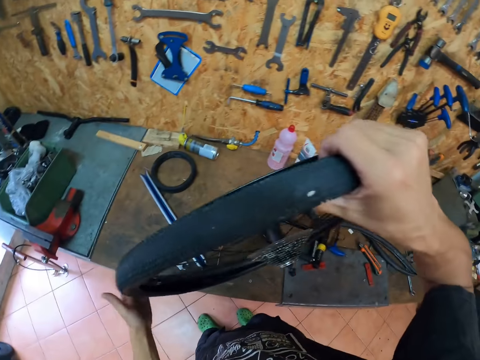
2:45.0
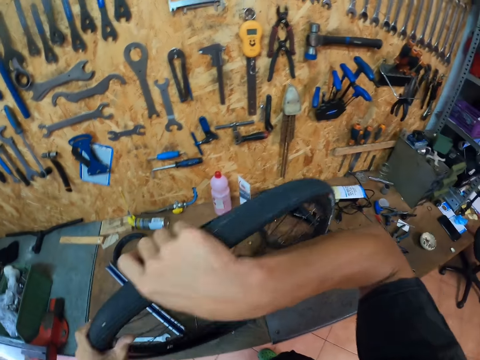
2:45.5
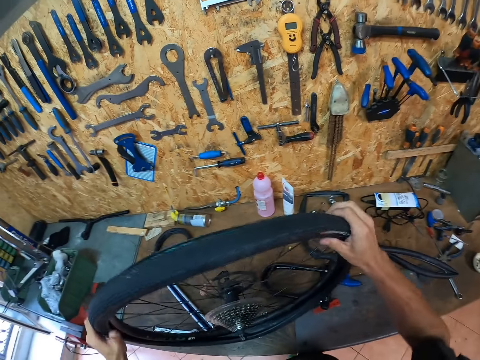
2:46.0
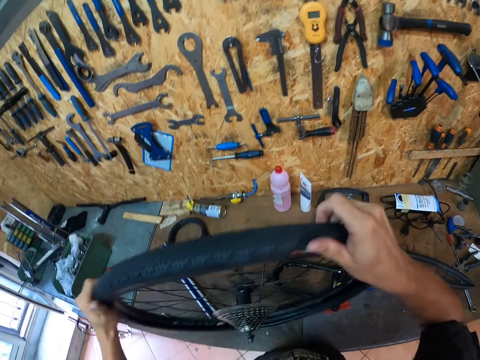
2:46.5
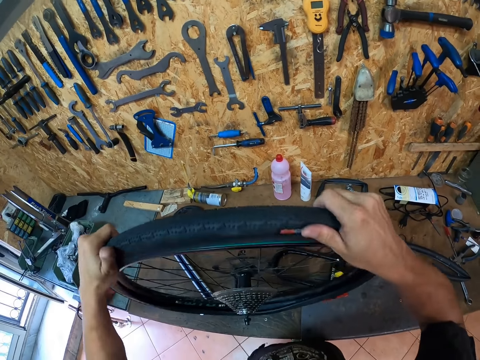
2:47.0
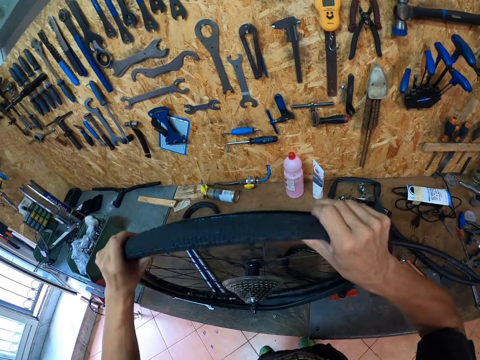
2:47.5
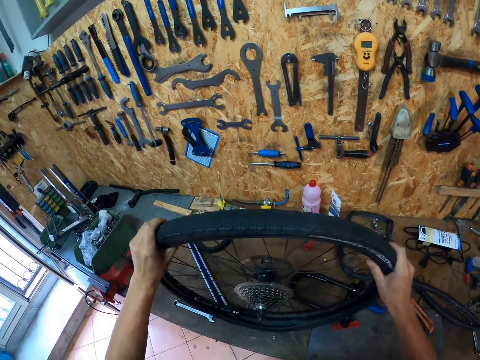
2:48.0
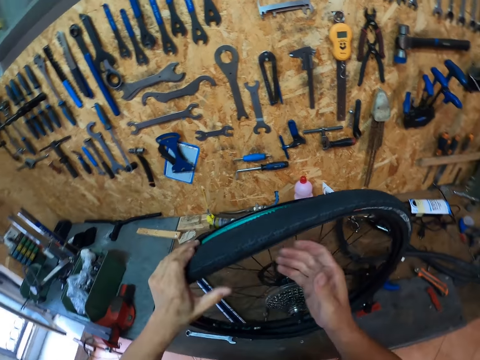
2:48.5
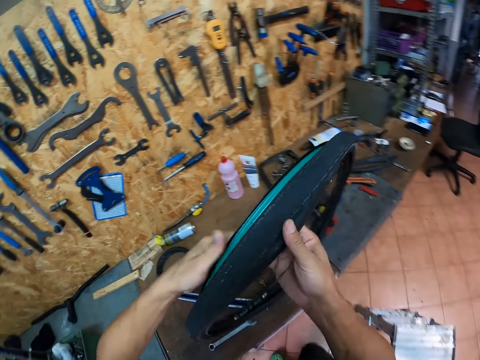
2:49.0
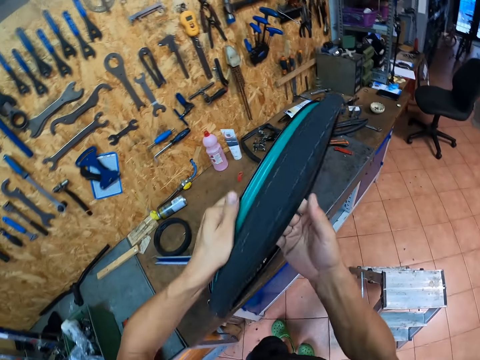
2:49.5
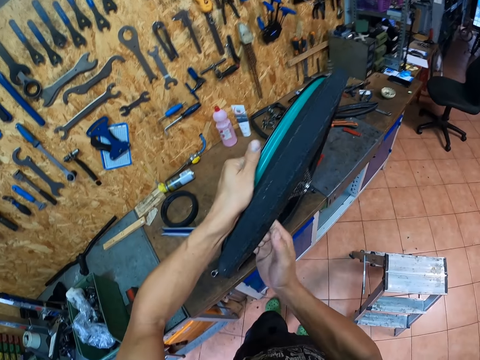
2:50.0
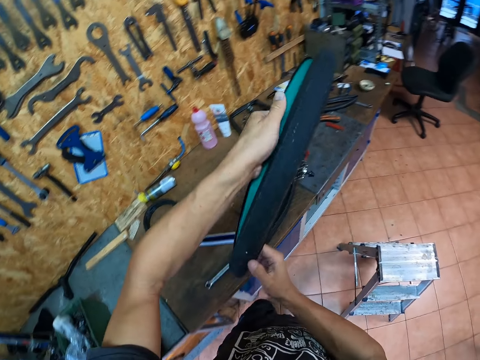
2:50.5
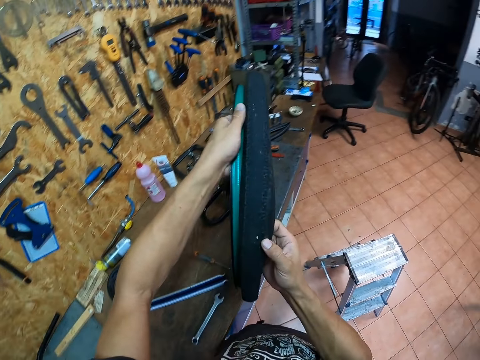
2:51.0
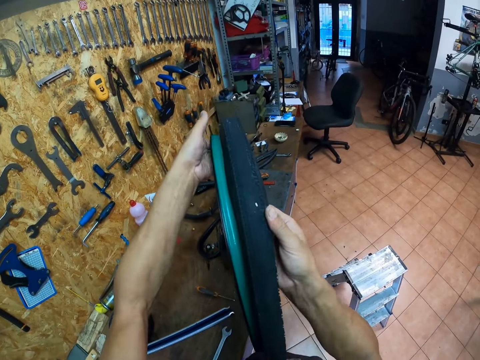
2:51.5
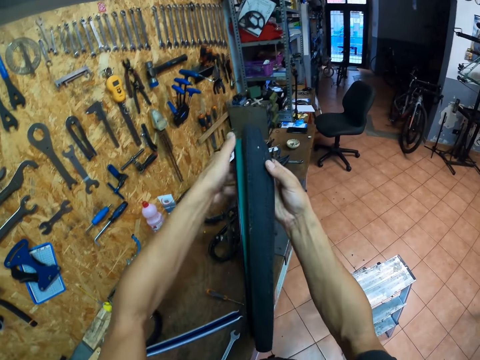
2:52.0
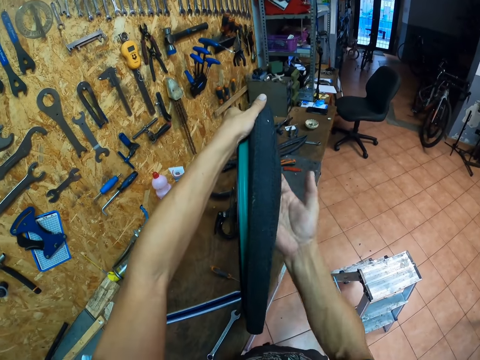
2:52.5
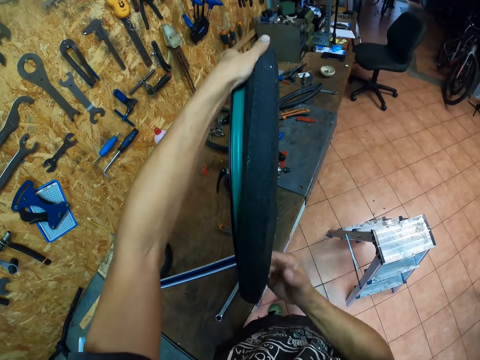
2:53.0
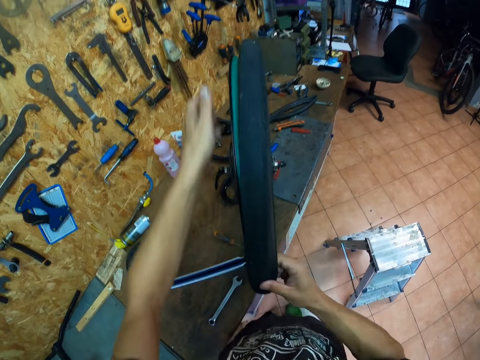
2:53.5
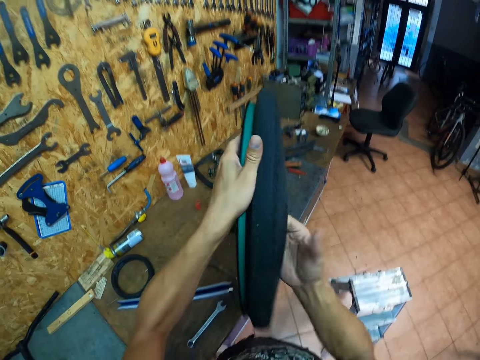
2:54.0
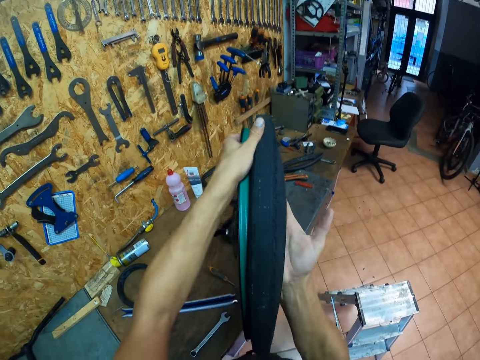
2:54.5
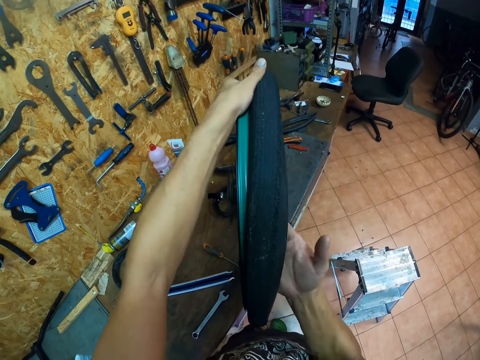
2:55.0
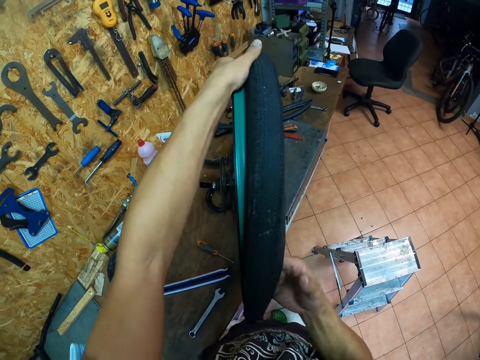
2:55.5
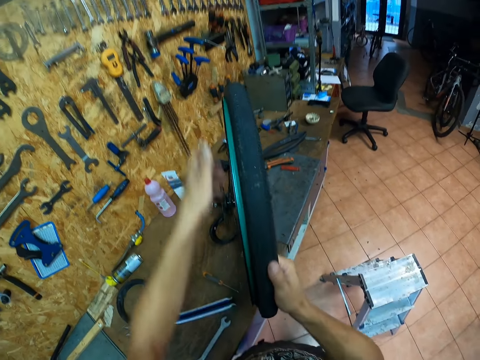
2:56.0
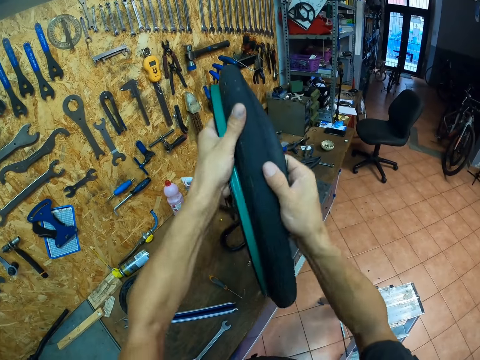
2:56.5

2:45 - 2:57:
The camera wearer flips a wheel on a table. He removes a pipe from the wheel with his hands. He adjusts the wheel on the table. He removes the pipe from the wheel with his hands.

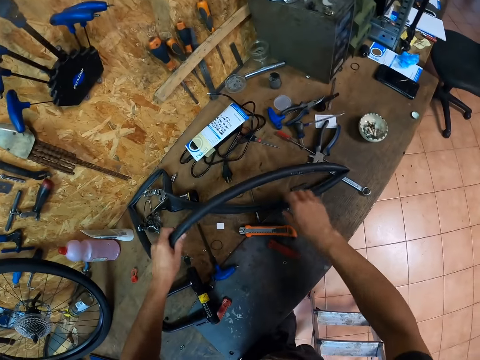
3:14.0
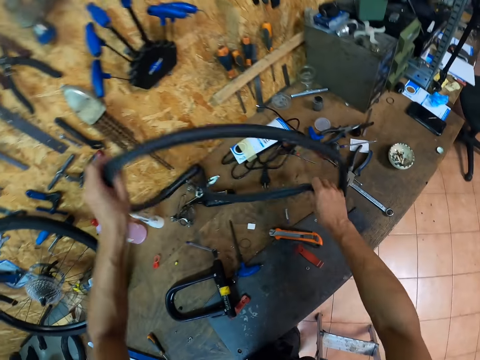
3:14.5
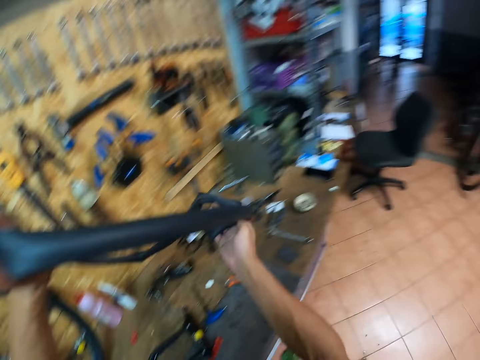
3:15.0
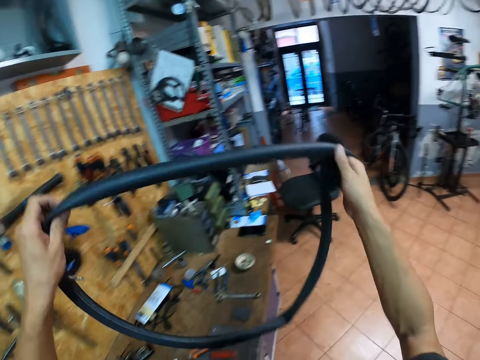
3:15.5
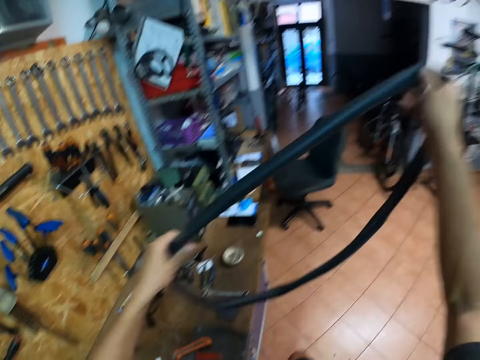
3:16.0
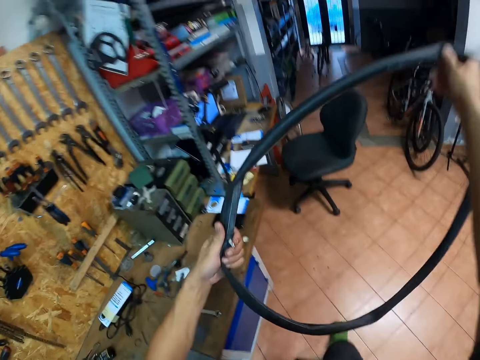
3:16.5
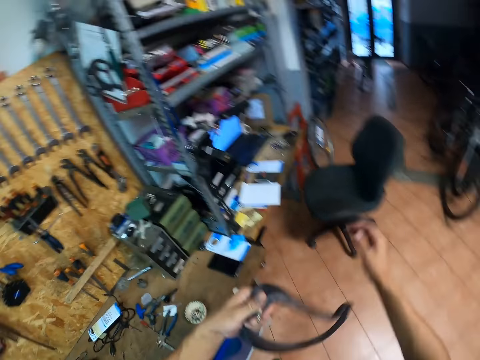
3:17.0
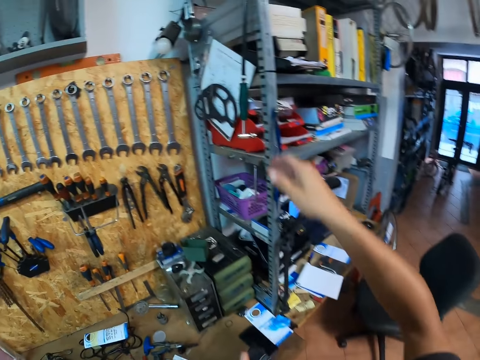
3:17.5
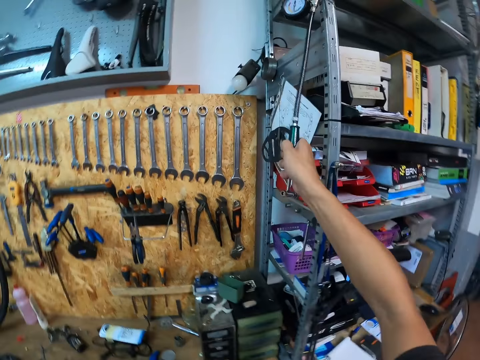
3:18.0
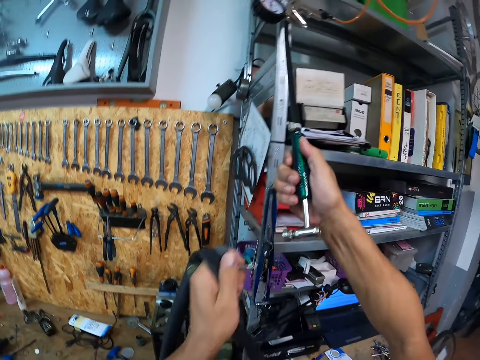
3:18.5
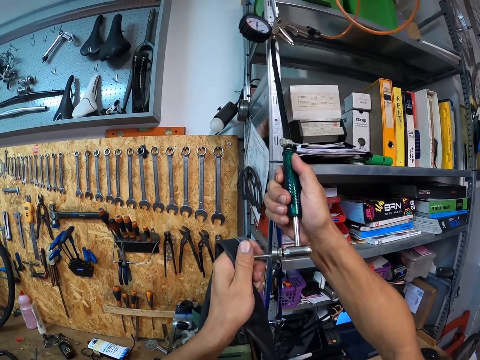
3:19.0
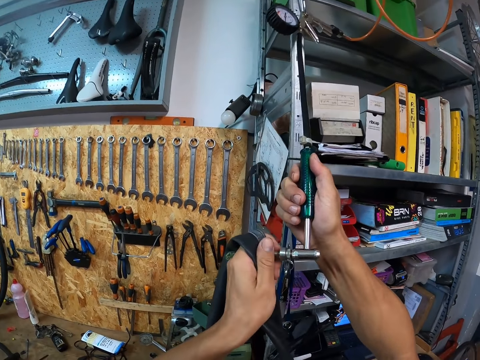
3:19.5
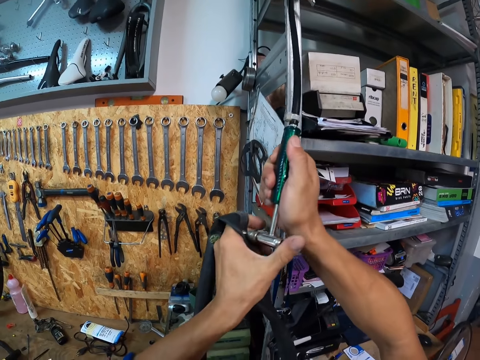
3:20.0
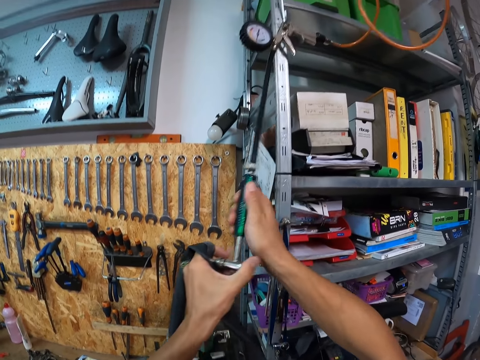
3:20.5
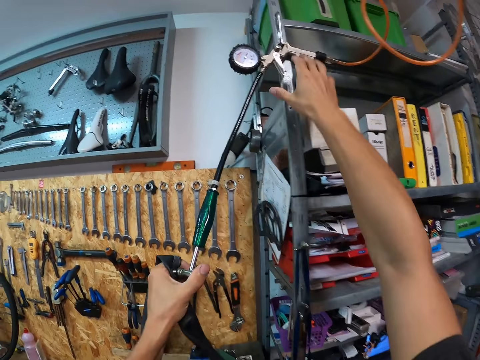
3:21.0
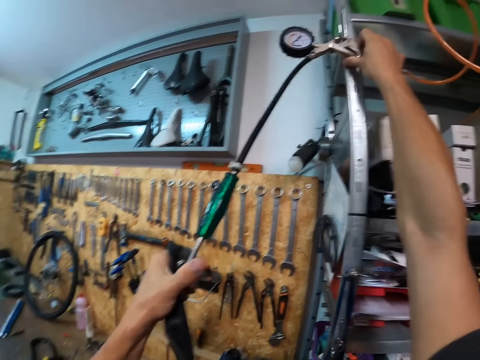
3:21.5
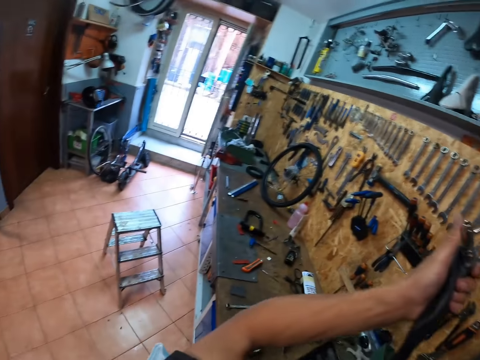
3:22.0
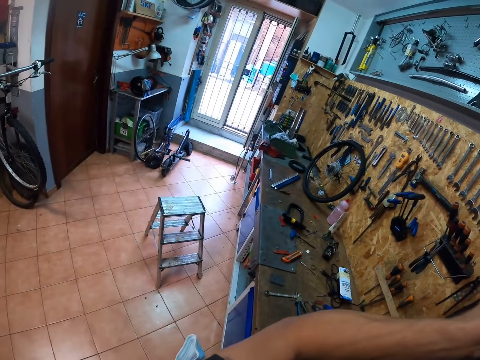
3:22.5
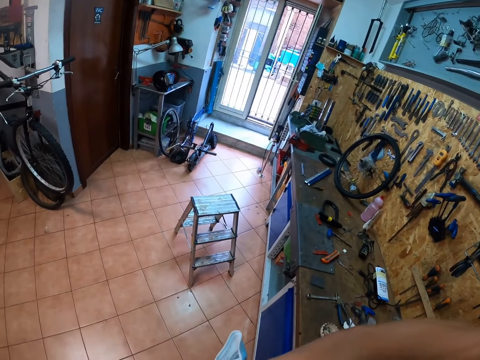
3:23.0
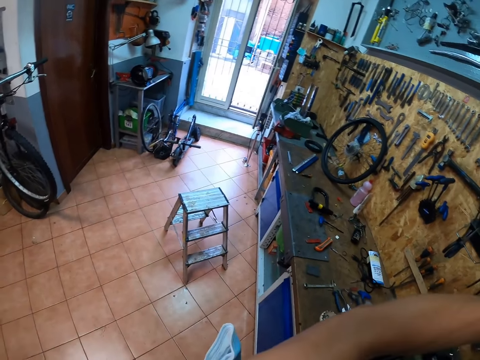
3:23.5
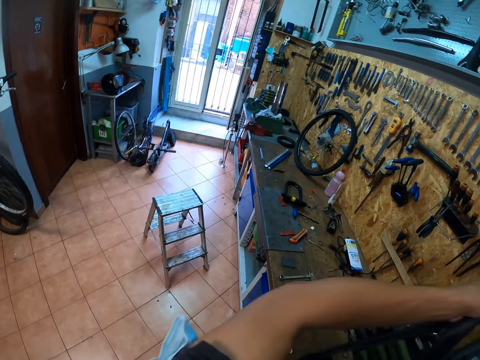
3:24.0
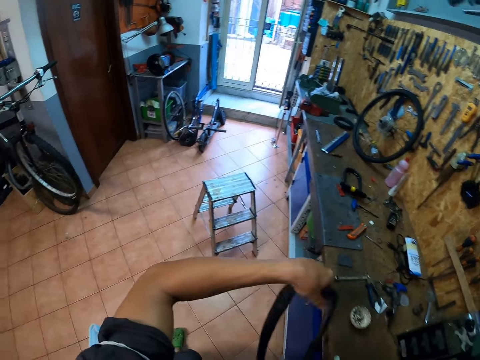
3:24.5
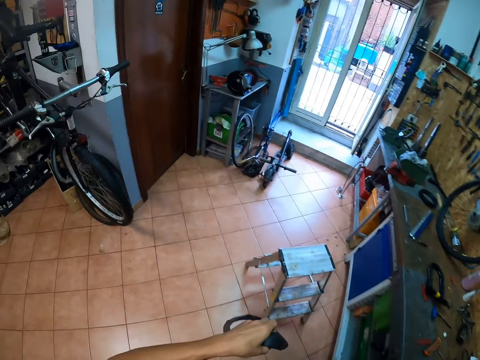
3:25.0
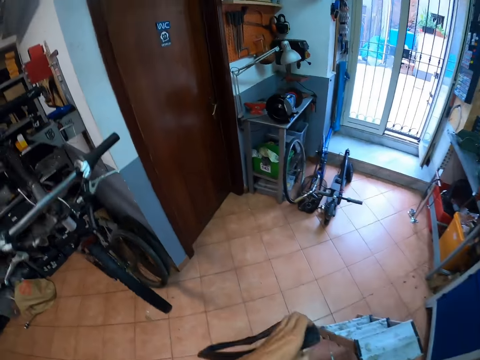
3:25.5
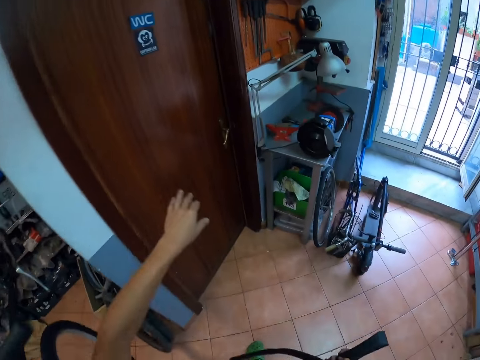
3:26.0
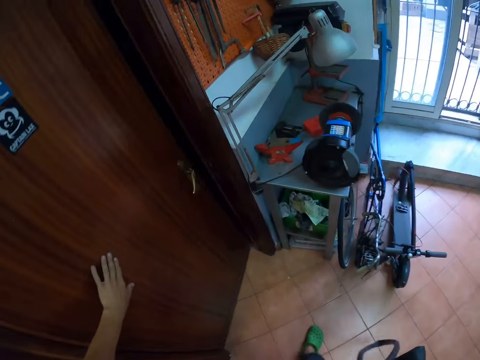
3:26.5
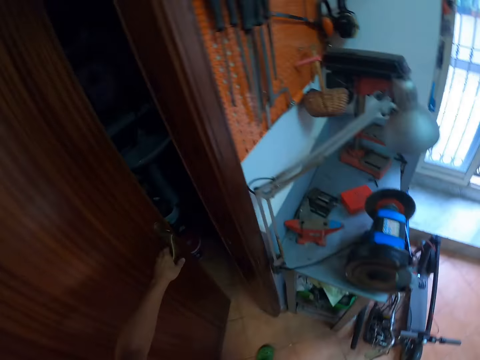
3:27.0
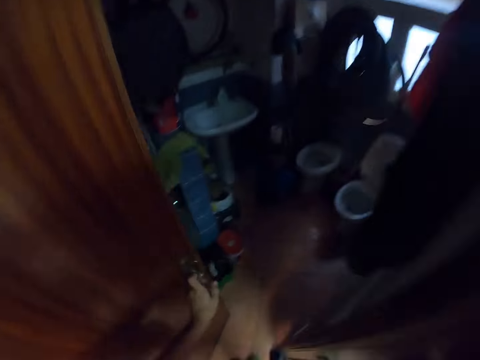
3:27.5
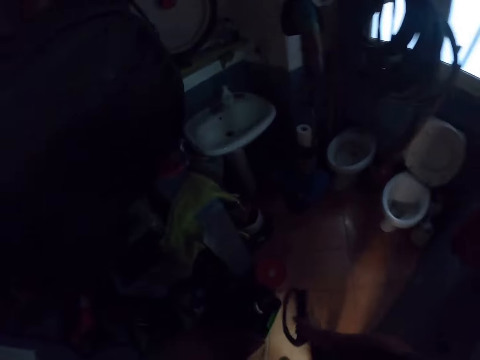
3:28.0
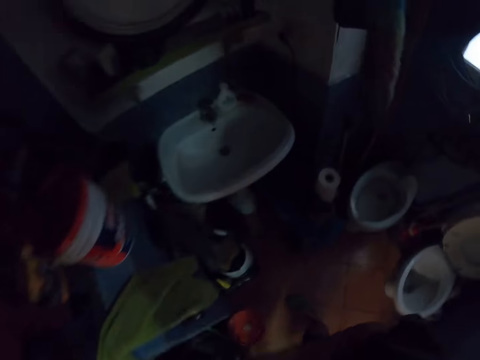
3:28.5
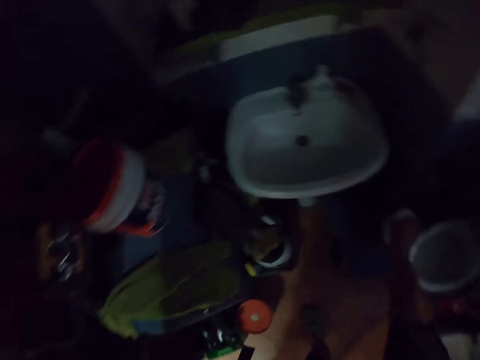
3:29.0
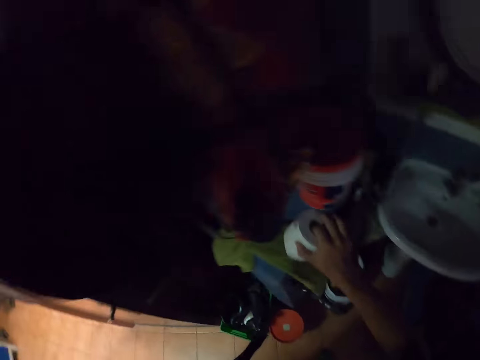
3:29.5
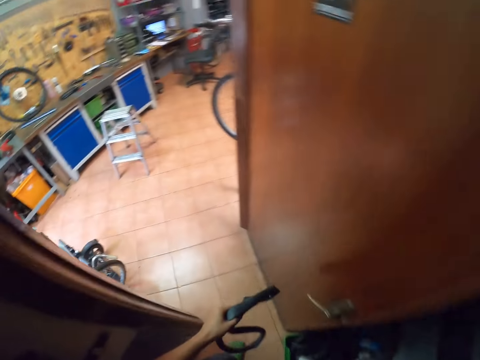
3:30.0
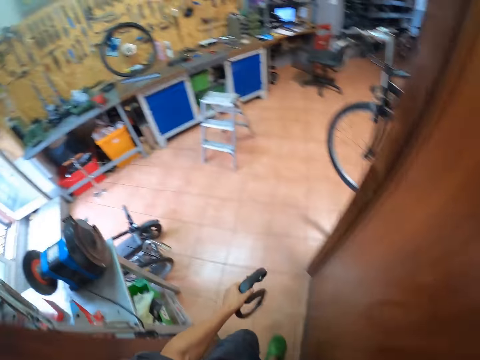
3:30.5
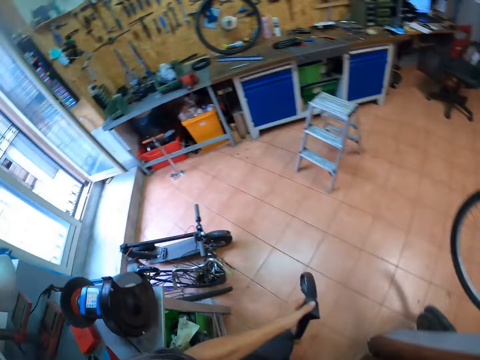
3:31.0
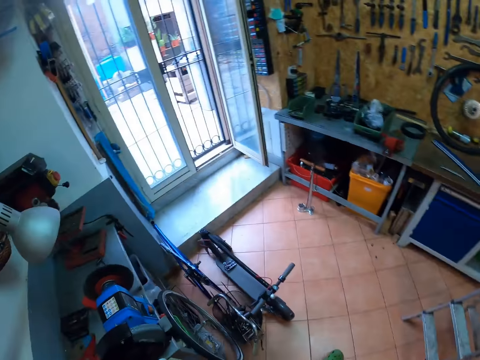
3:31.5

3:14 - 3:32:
The camera wearer picks up a pipe from a table. He walks around a garage. He grabs the nozzle of a tire inflator with his right hand. He drills a hole on the pipe. He inserts the nozzle into the valve of the tube in his left hand with his right hand. He flicks on the tire inflator with his right hand. He looks around the garage and walks around the garage. He pushes a door open with his left hand. He grabs the handle of the door with his left hand. He passes the tube in his right hand to his left hand. He walks around a room. He moves a tissue paper in the restroom with his right hand. He picks up a roll of tissue paper. He walks around the garage.
